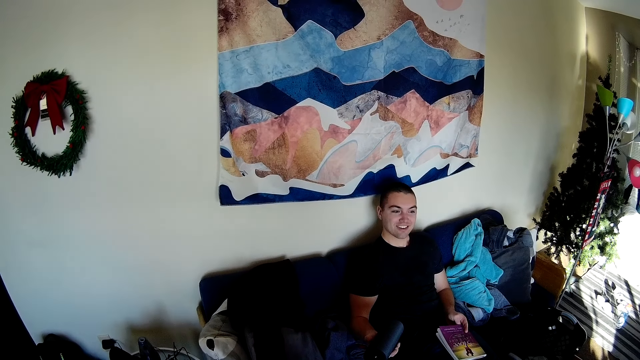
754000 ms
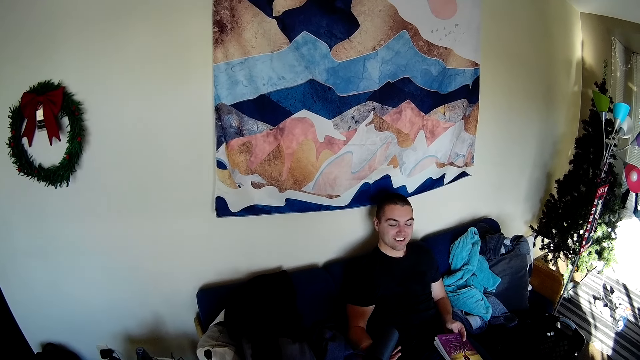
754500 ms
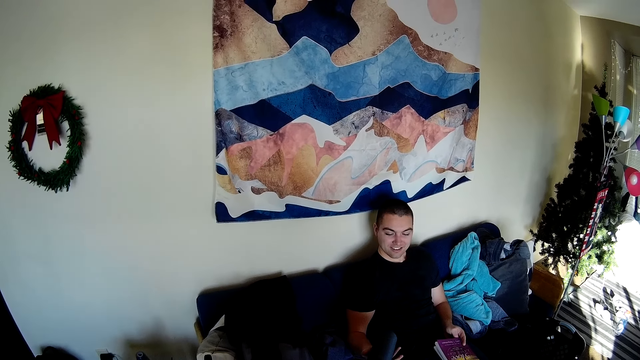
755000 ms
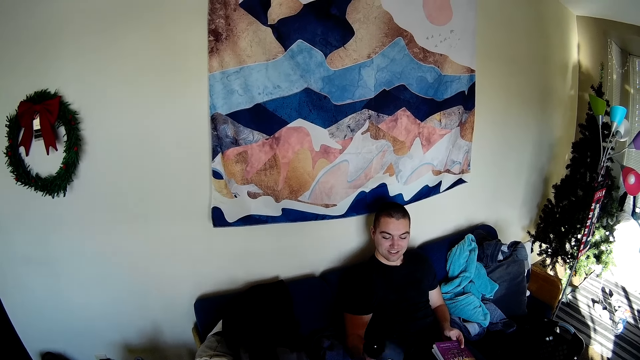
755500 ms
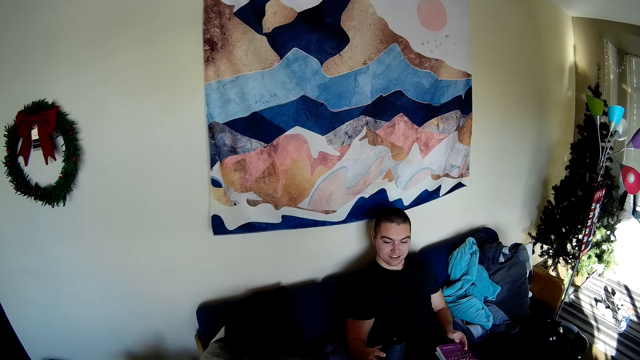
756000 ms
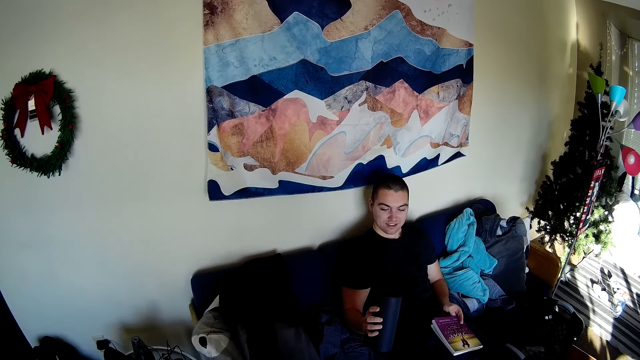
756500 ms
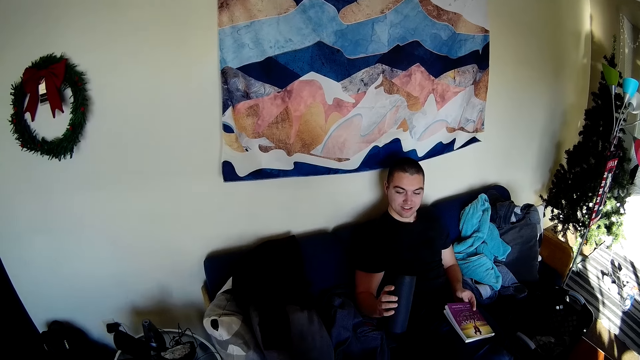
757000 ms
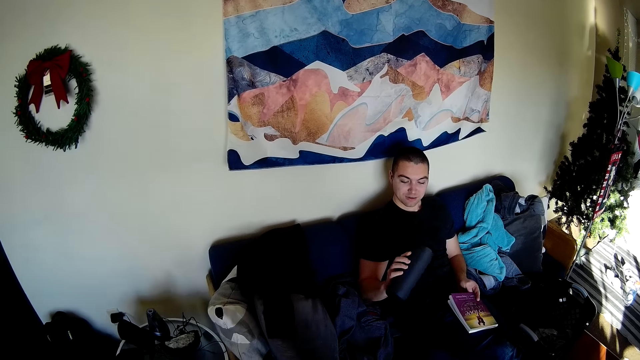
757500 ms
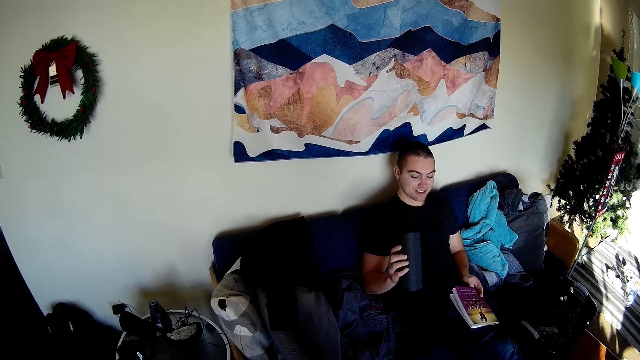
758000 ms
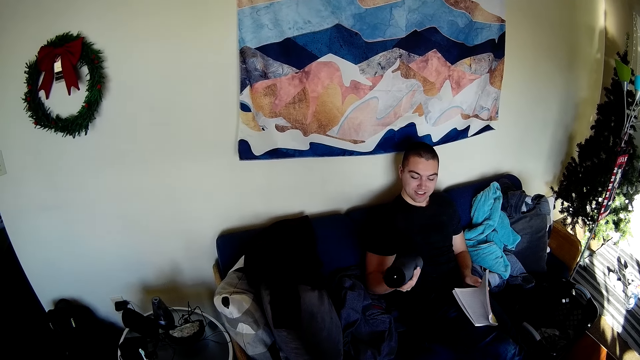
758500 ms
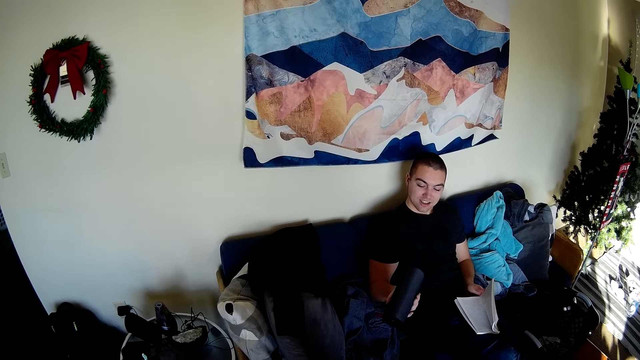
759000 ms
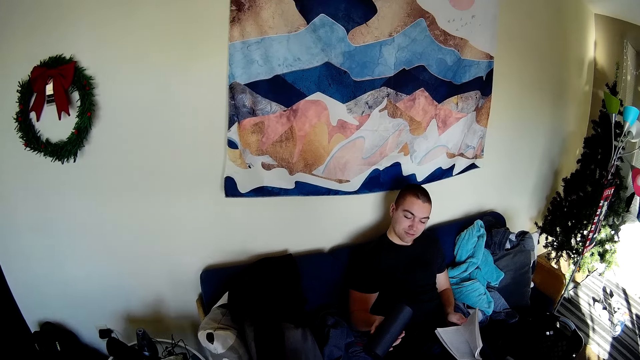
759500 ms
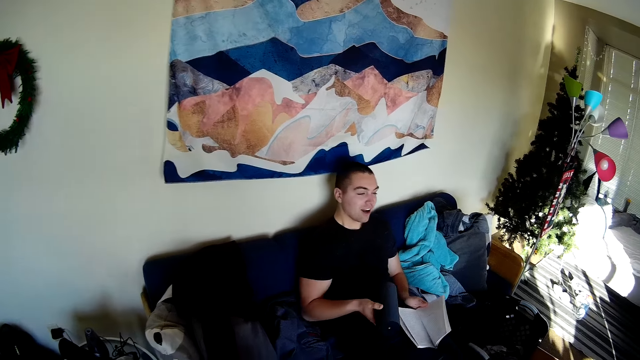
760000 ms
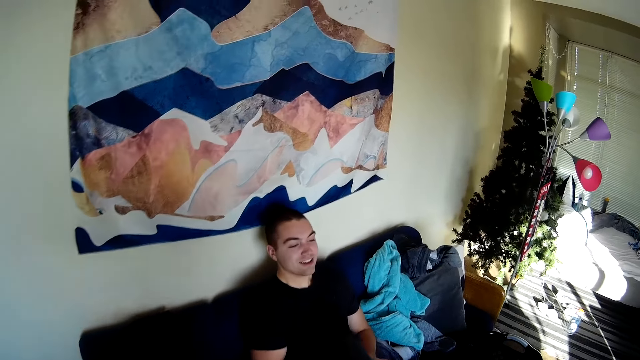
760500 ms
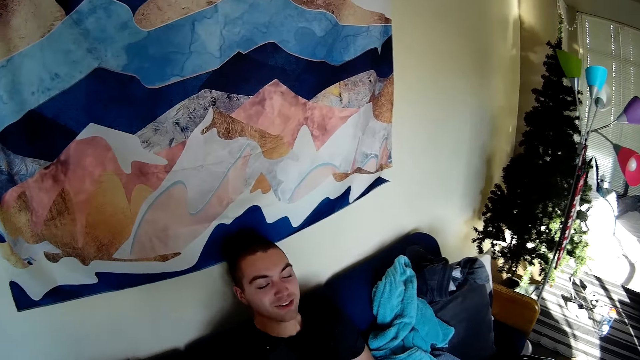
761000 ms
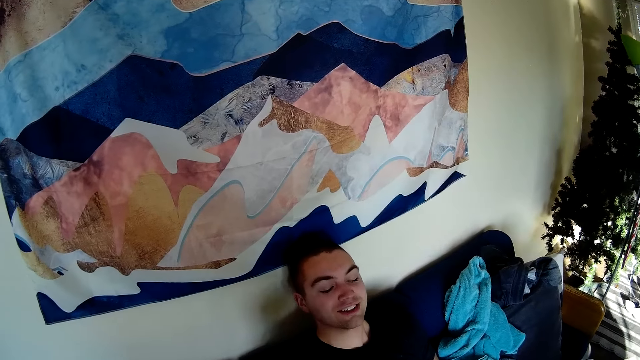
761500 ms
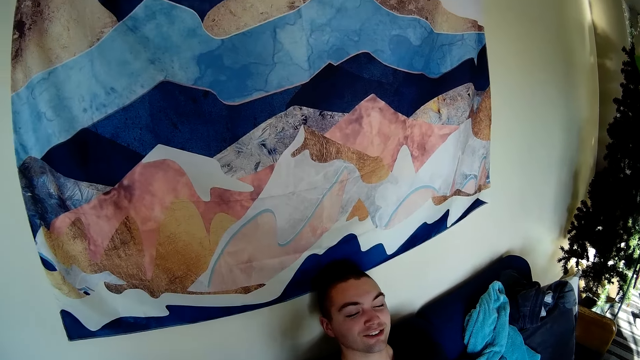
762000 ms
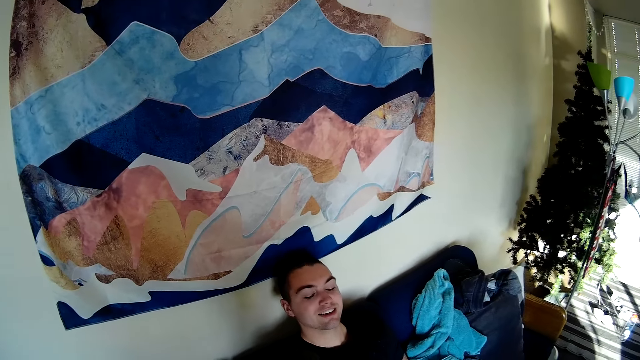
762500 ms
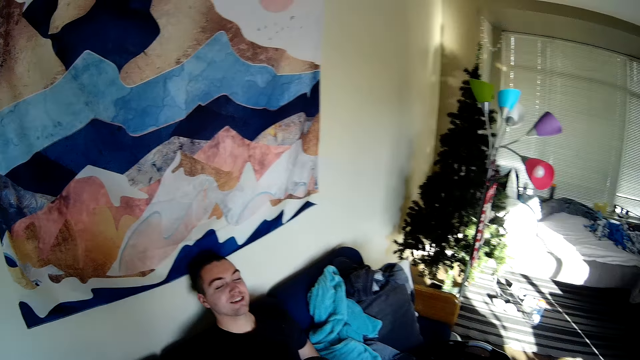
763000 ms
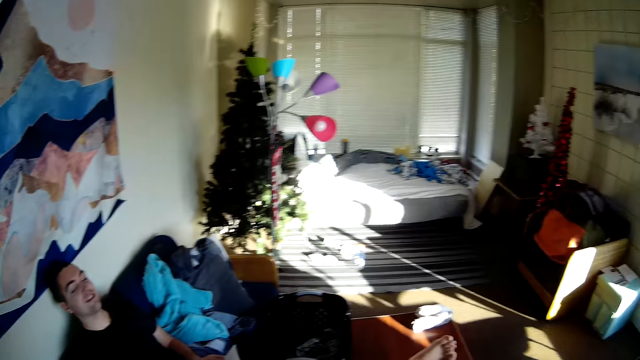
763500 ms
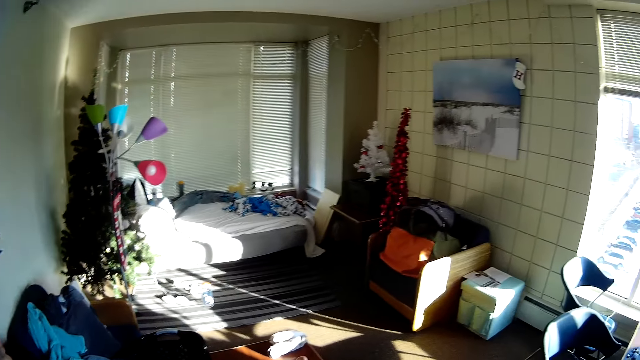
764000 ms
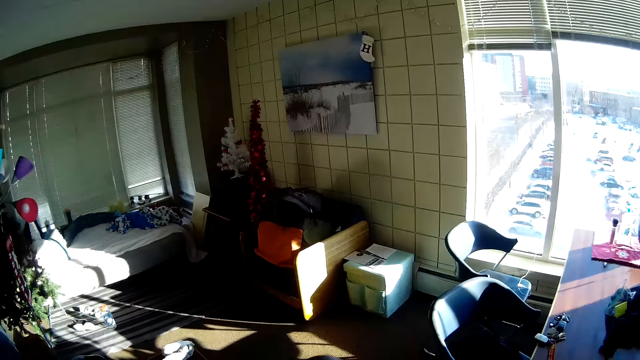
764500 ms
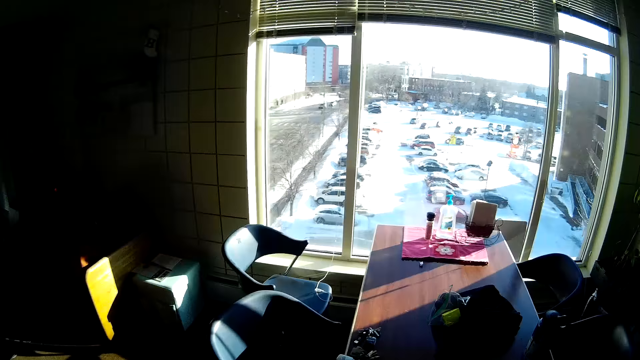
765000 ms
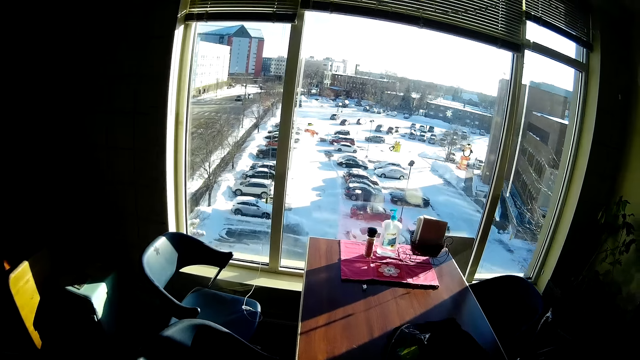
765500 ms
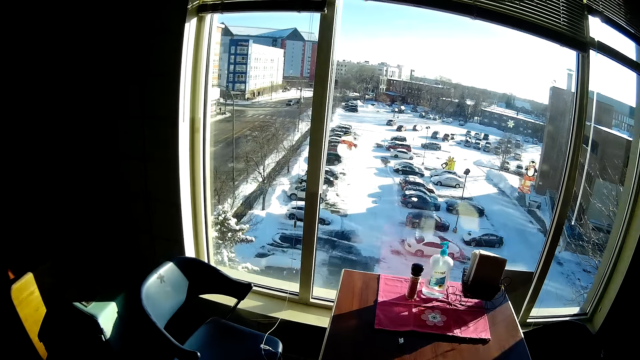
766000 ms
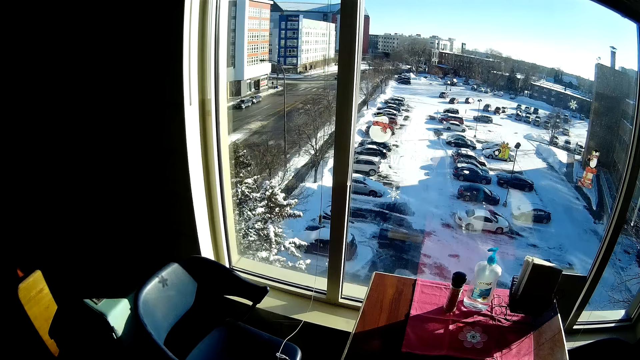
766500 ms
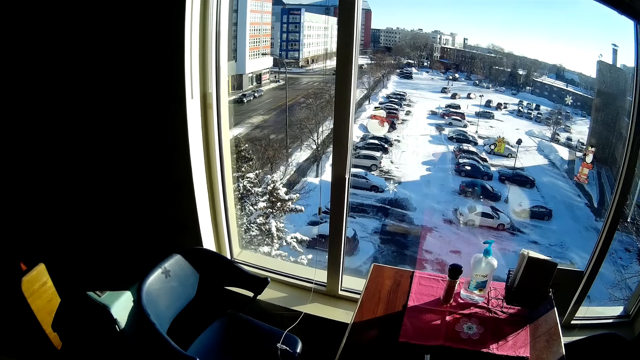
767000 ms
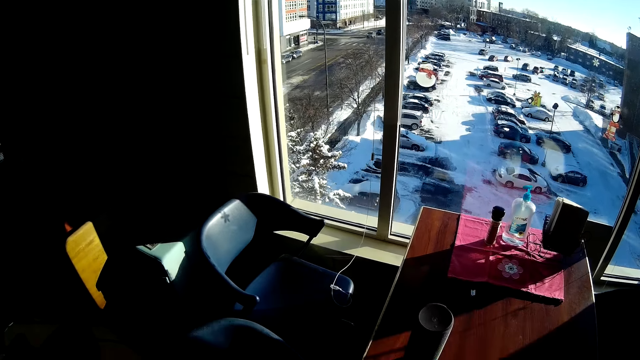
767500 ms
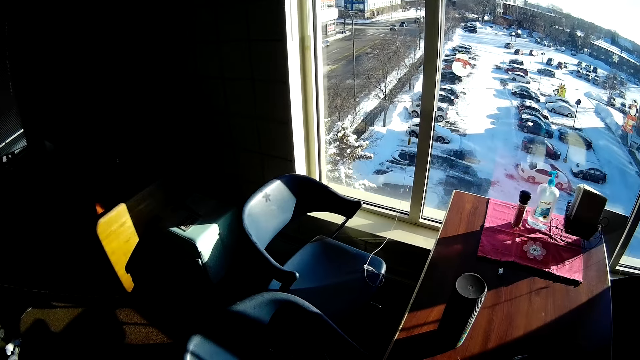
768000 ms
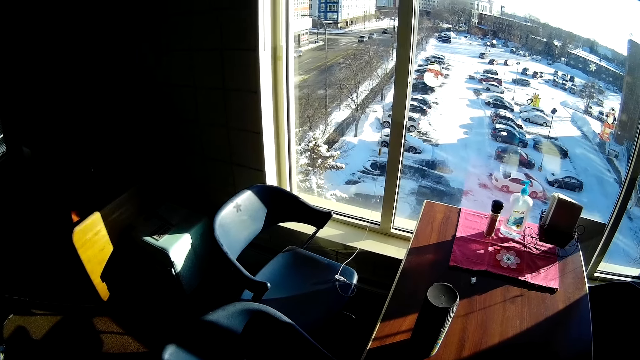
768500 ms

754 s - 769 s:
The camera wearer looks around. They walk around.

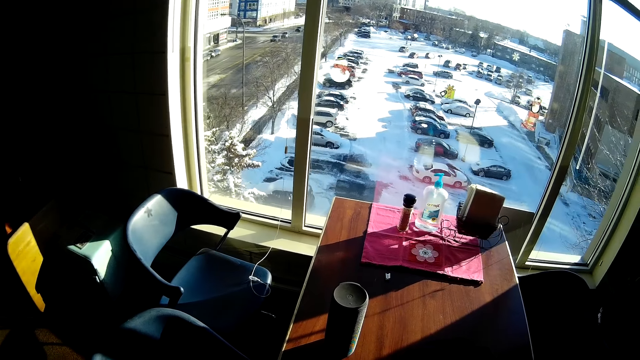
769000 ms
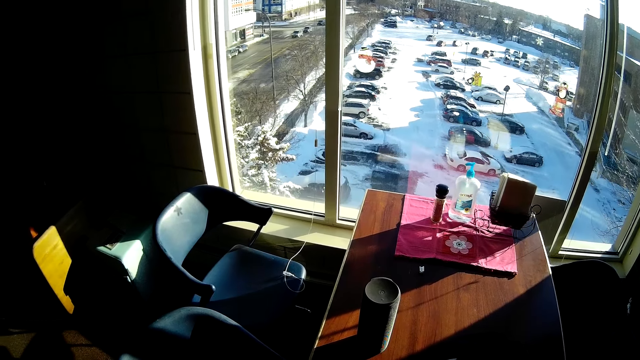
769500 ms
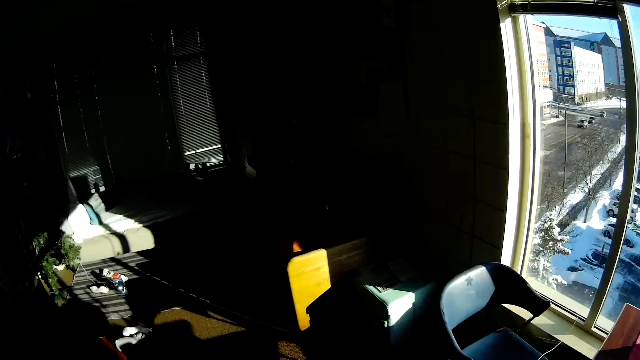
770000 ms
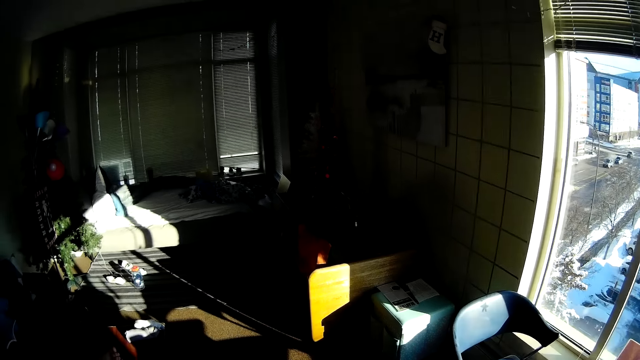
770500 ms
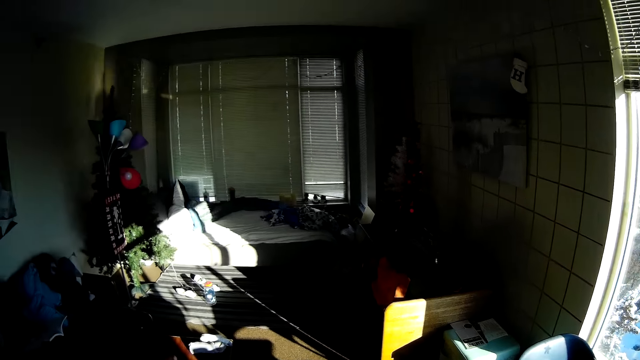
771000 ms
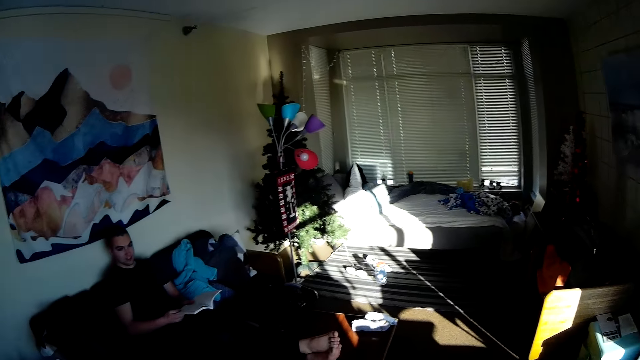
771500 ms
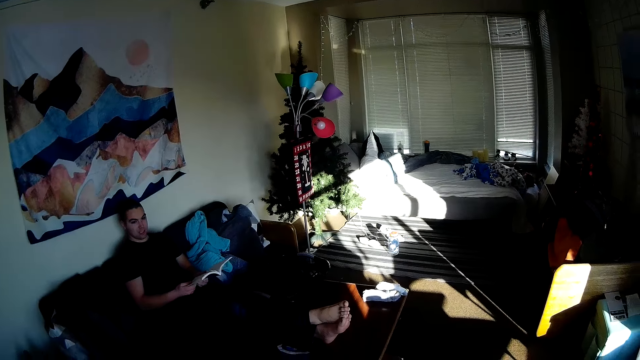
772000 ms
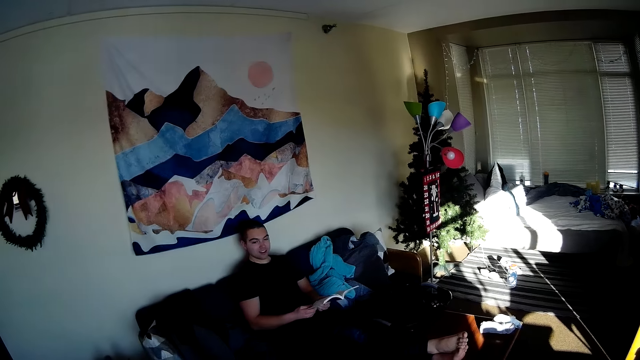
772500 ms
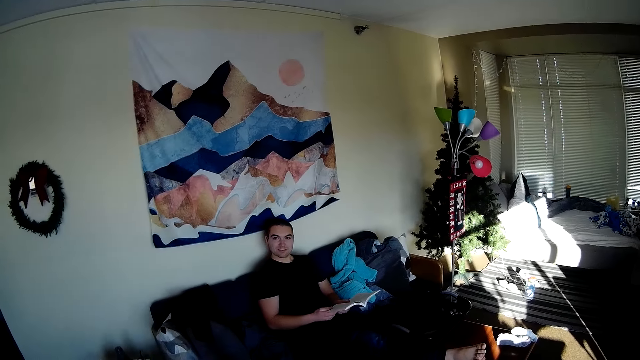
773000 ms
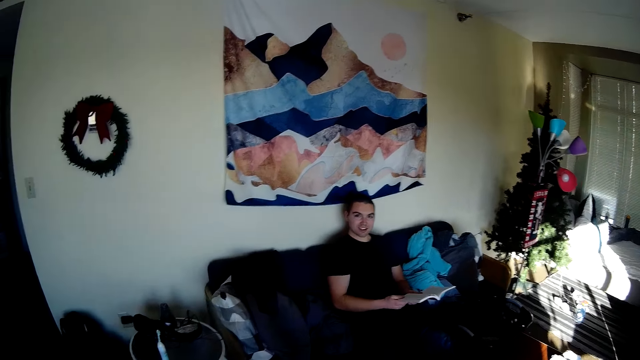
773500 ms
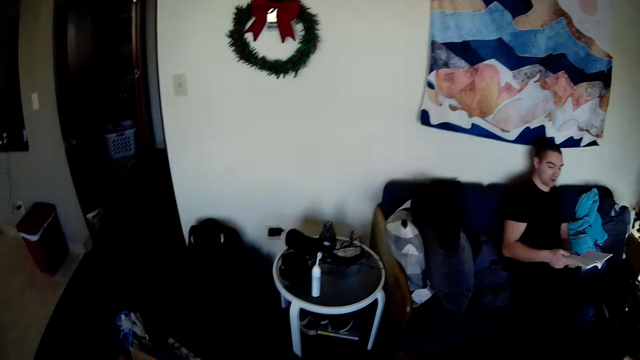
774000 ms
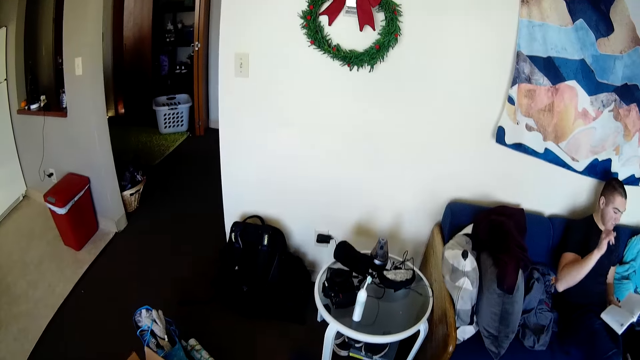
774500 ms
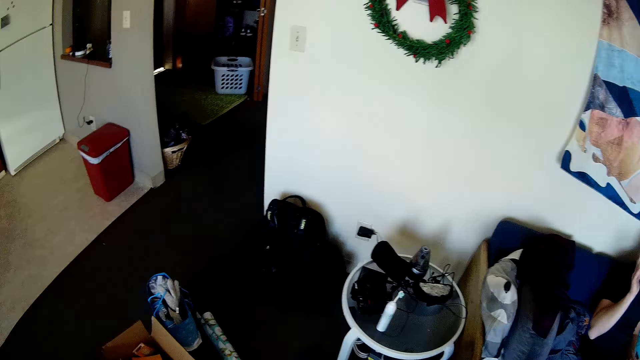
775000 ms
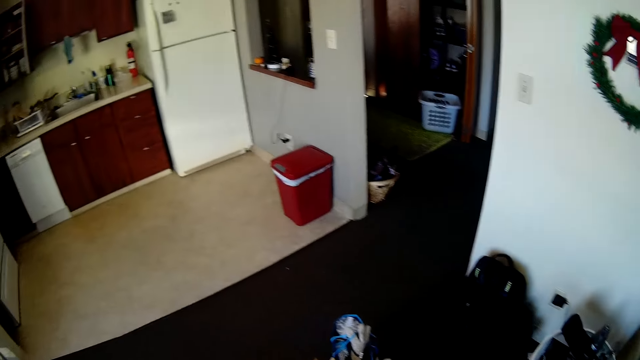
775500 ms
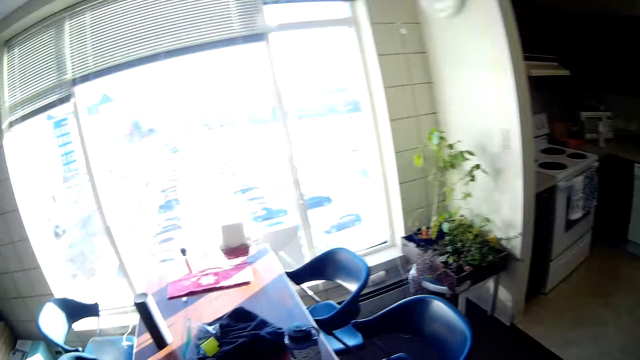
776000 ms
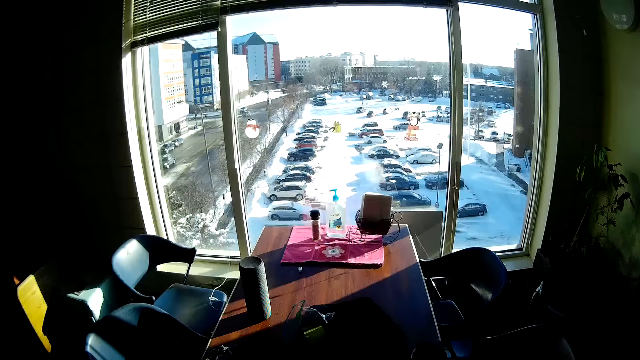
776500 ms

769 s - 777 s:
The camera wearer looks around.
